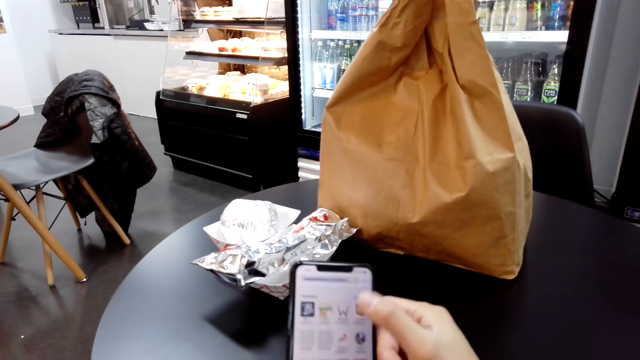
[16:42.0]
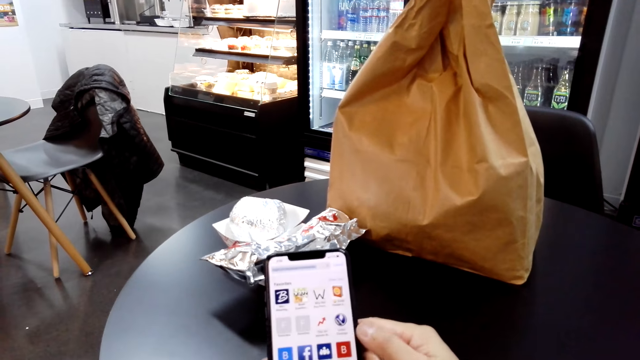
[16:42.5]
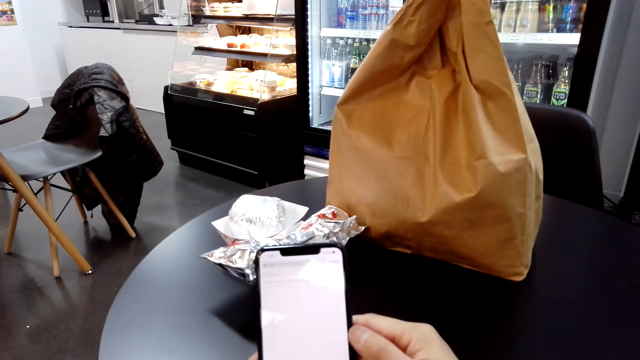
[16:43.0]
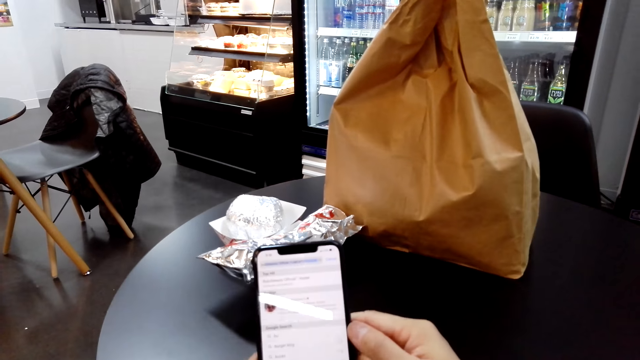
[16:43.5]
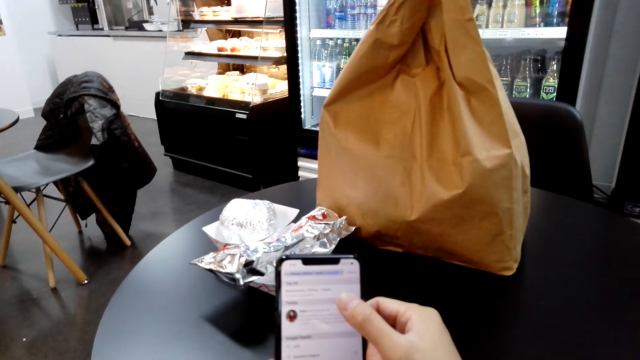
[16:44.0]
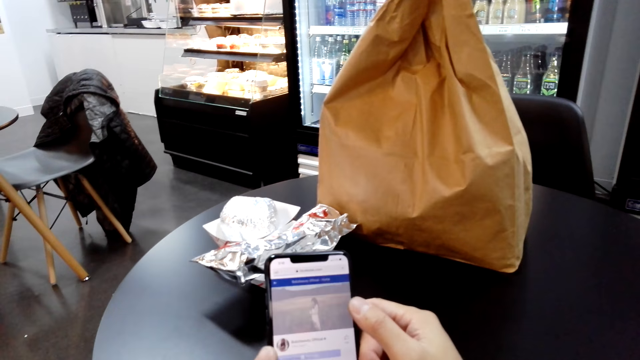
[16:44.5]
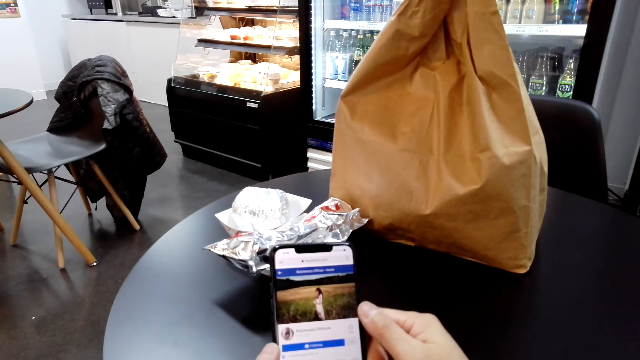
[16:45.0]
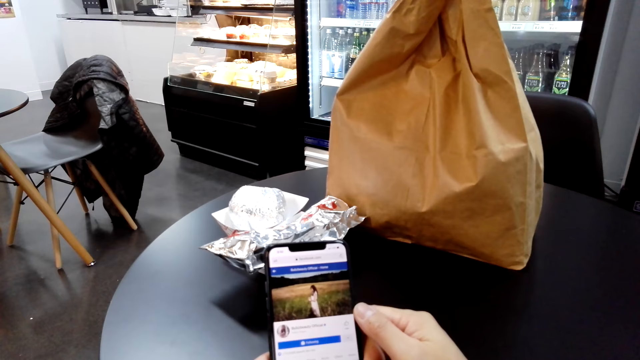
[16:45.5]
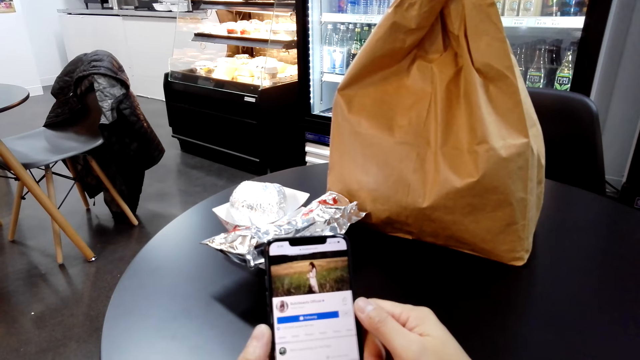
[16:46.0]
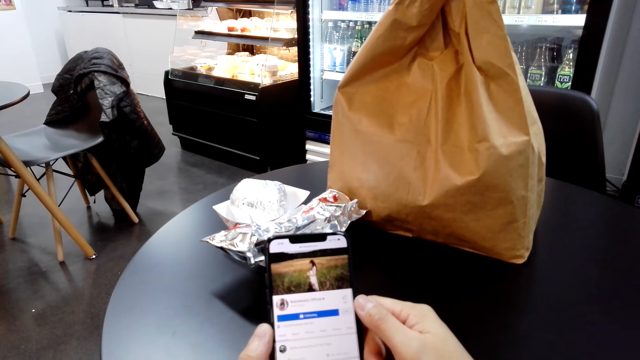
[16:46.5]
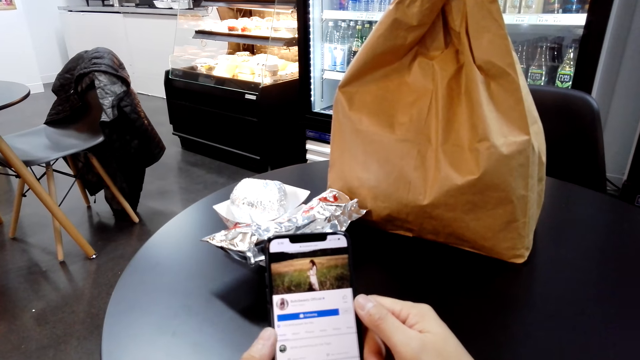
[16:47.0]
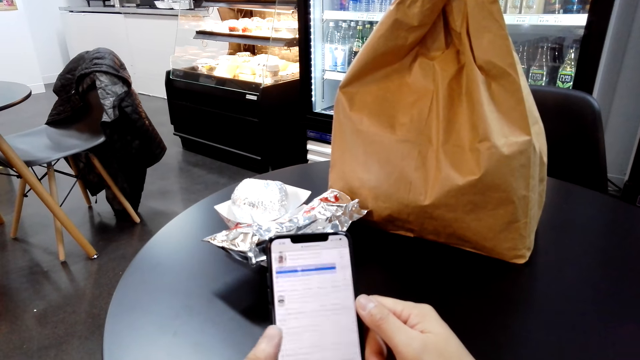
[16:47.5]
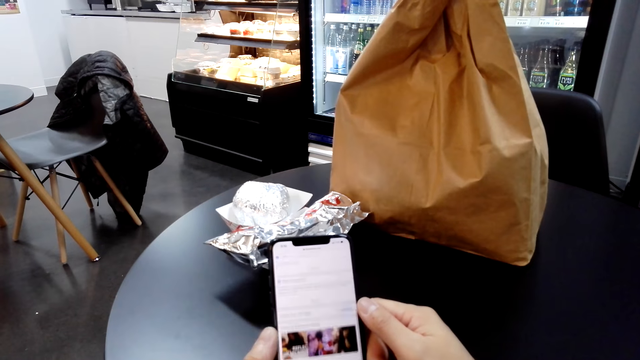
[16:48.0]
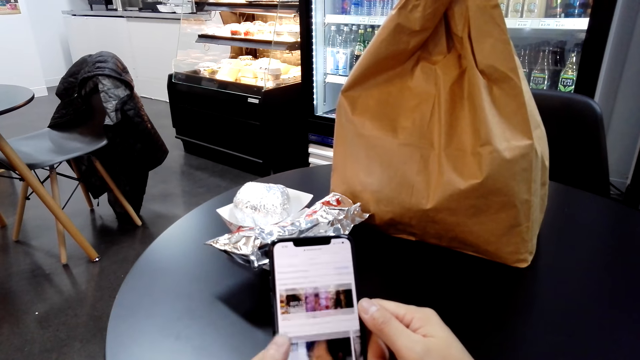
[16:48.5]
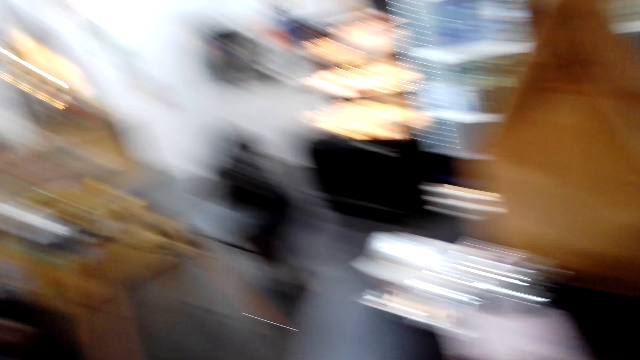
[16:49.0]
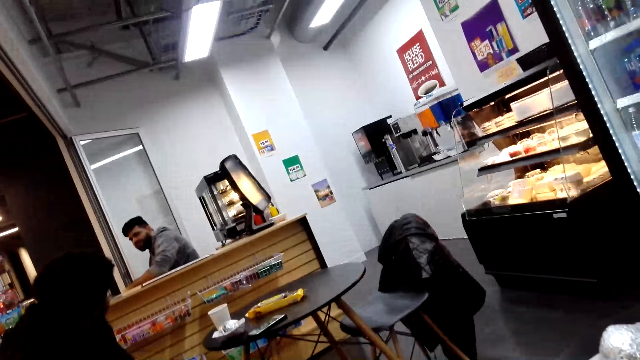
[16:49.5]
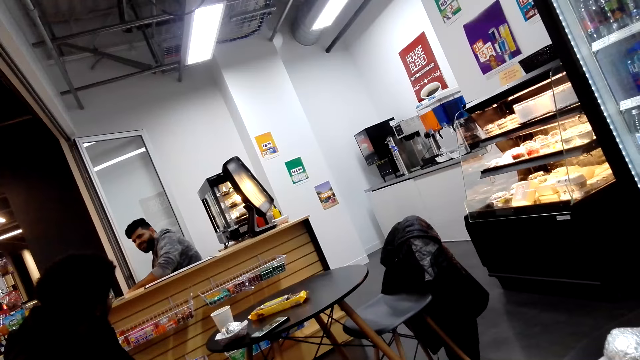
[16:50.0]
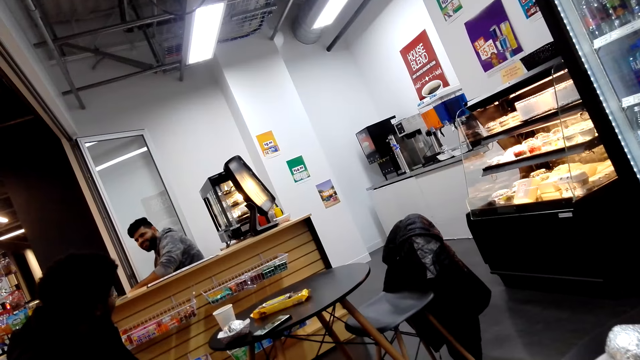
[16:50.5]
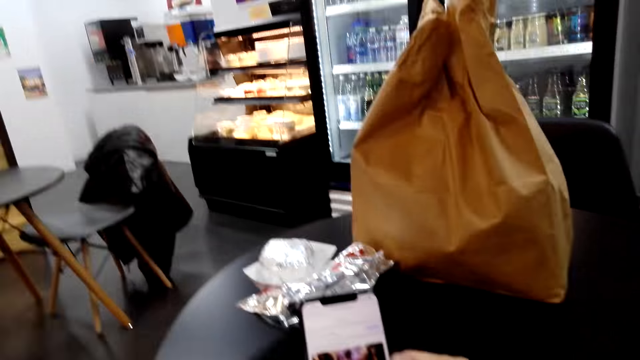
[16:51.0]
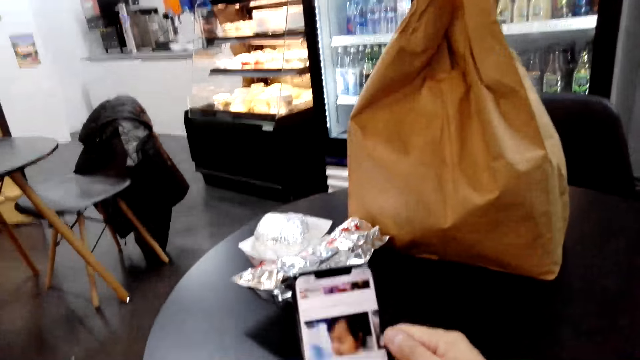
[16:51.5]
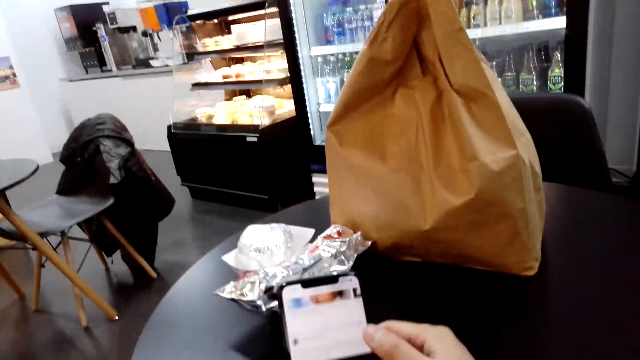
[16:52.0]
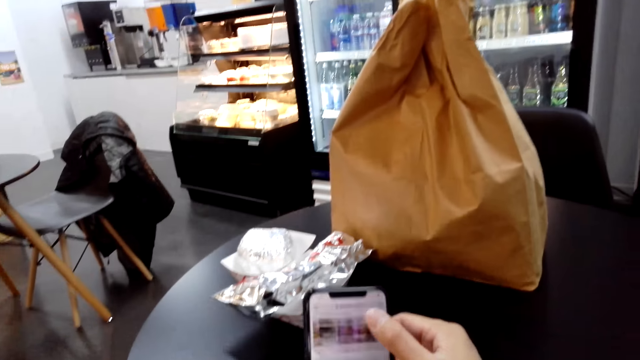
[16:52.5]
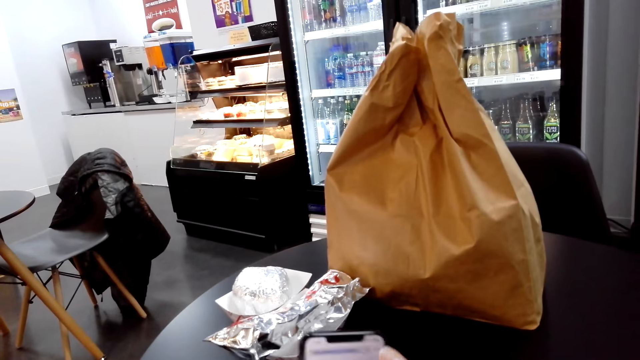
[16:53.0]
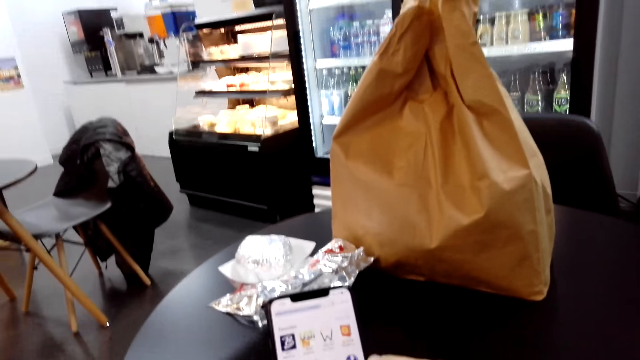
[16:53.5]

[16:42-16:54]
A man talks.

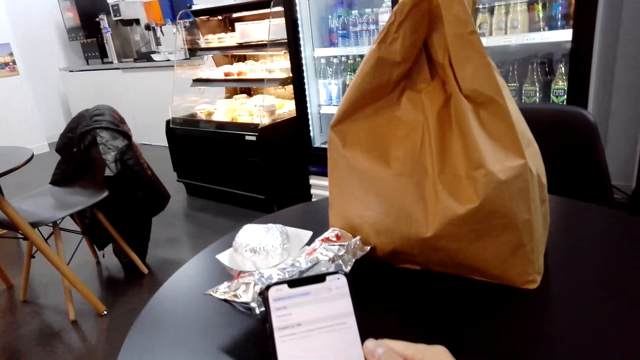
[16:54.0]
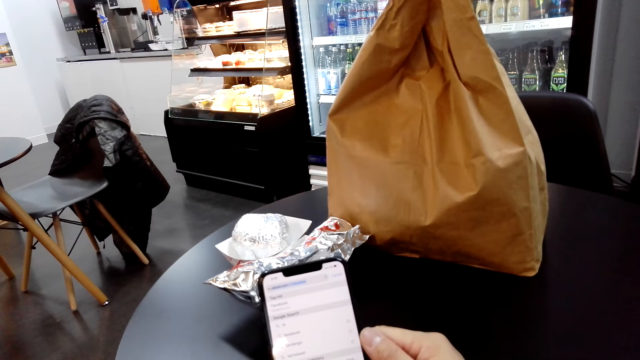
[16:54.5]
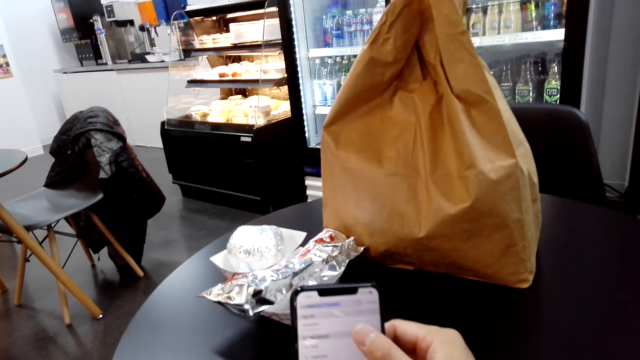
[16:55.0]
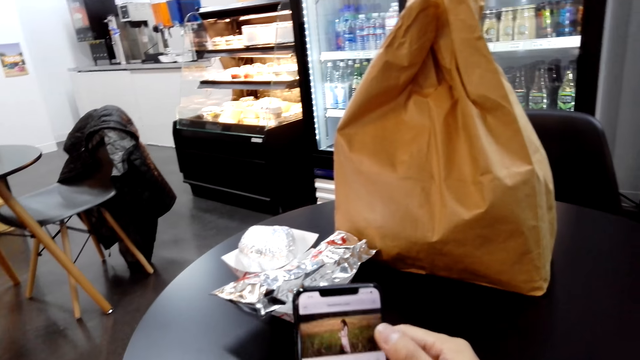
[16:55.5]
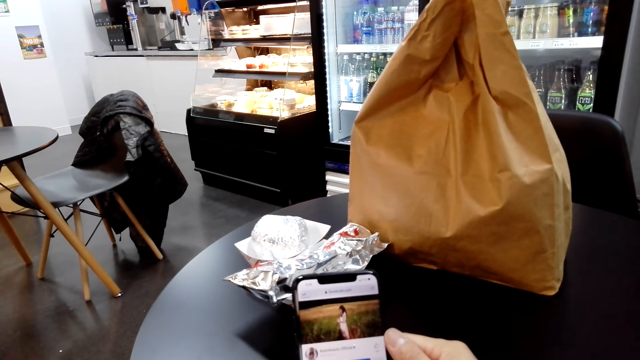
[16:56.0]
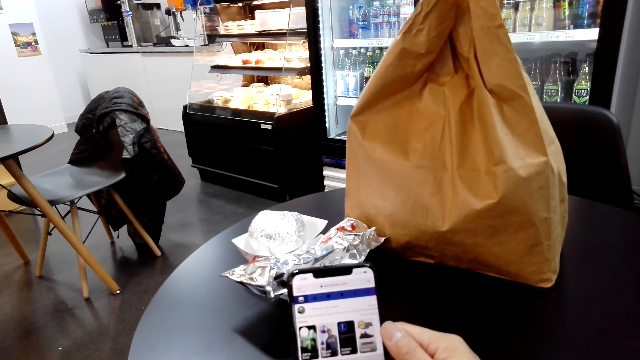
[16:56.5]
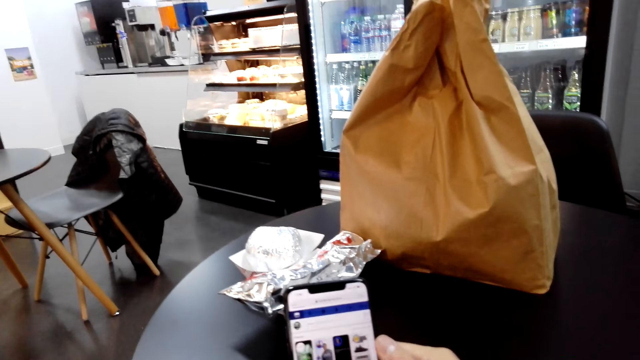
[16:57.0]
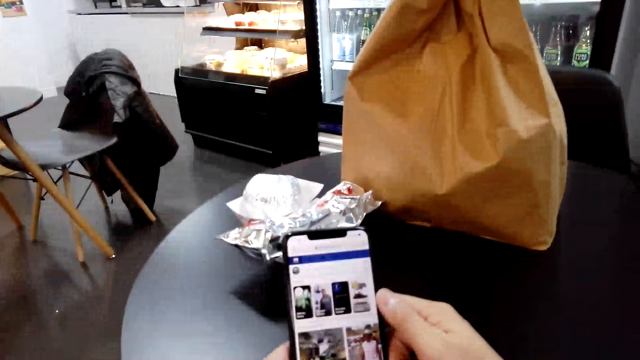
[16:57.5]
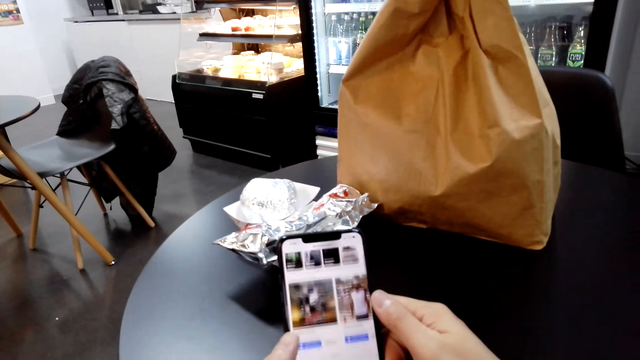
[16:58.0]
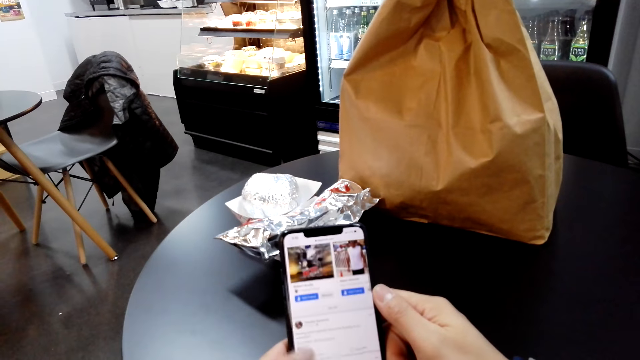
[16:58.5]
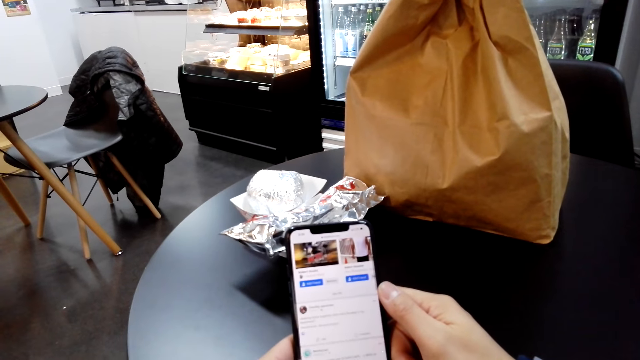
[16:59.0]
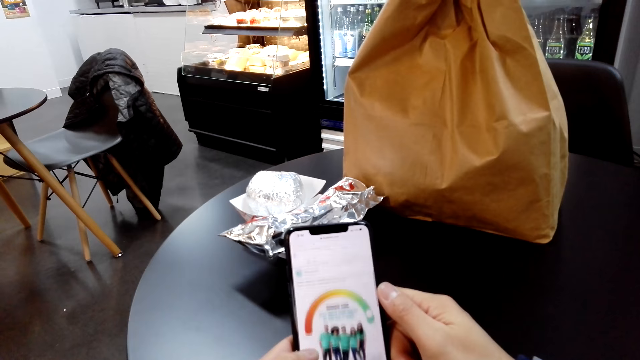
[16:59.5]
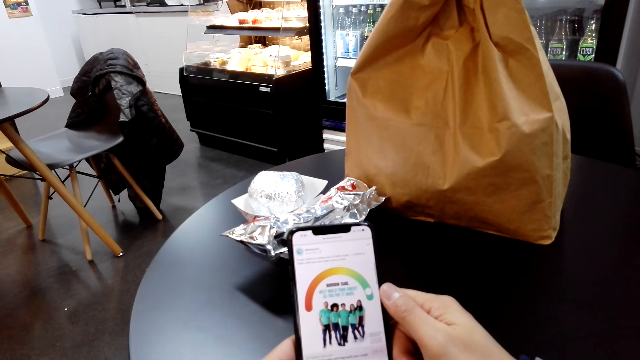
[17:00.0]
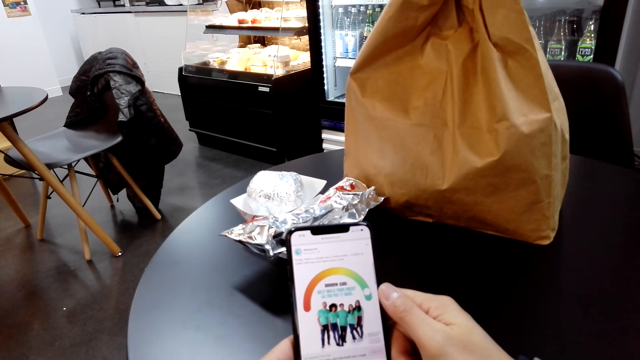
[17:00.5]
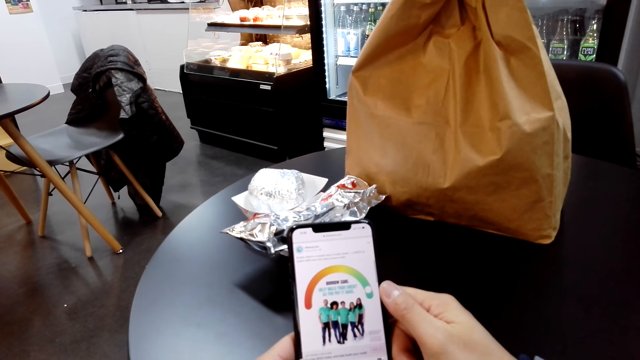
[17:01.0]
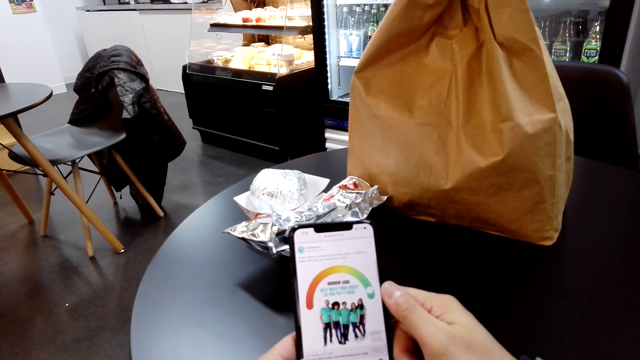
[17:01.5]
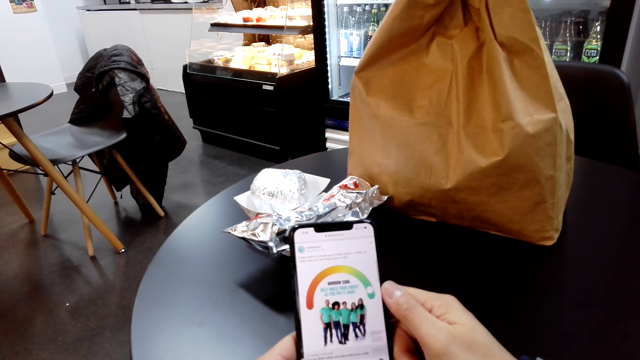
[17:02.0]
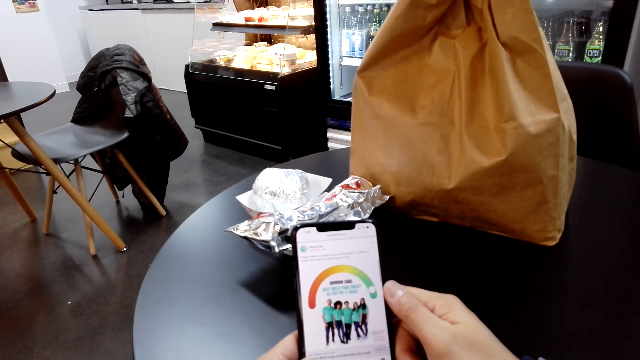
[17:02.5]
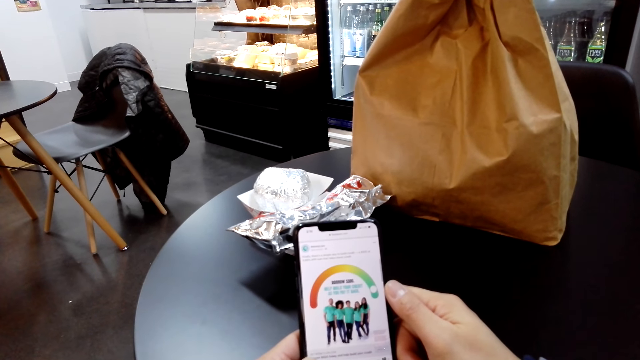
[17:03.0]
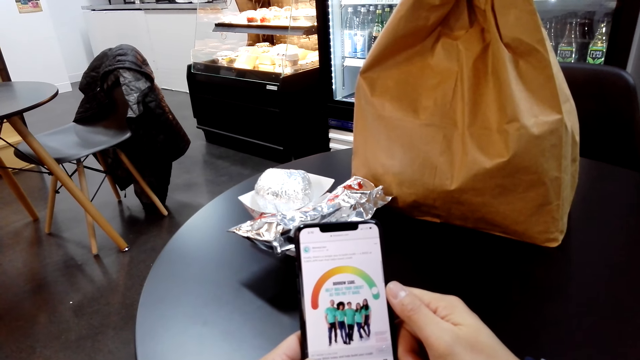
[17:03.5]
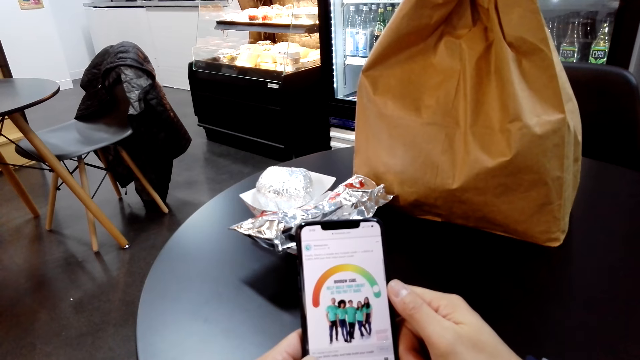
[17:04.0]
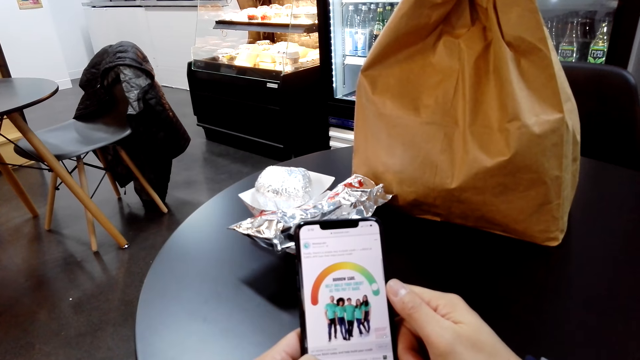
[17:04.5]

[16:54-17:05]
A man talks.
